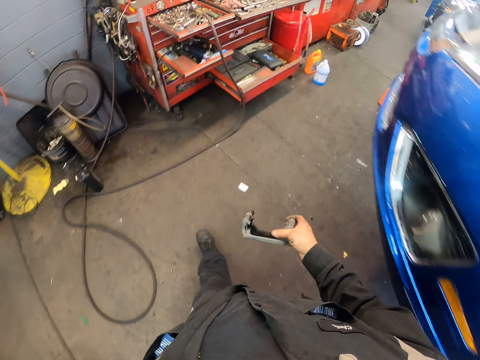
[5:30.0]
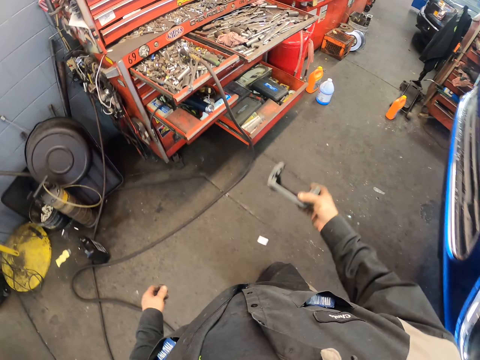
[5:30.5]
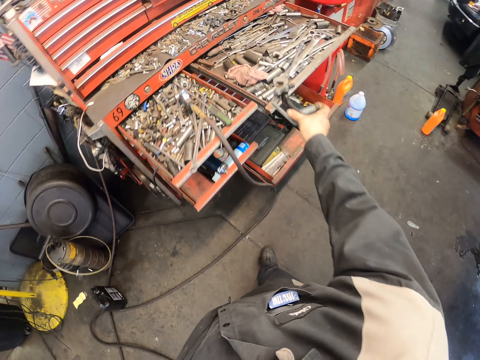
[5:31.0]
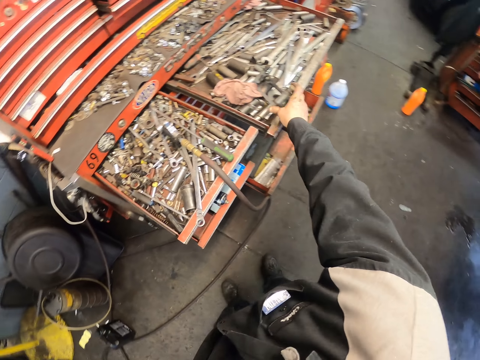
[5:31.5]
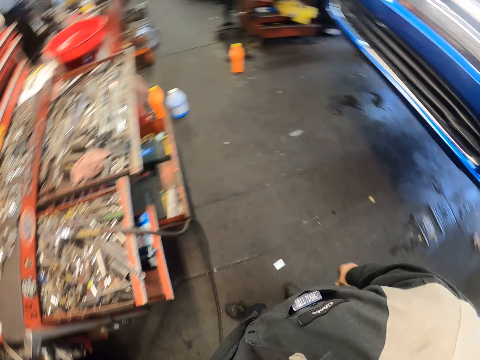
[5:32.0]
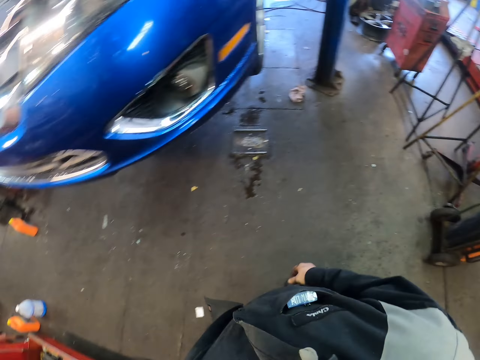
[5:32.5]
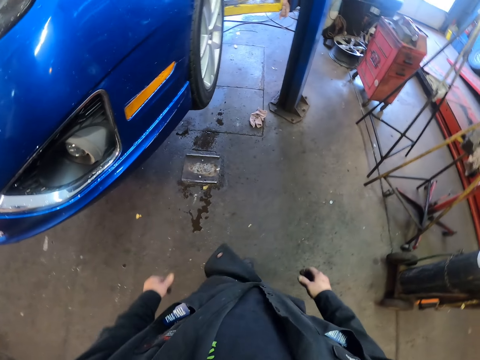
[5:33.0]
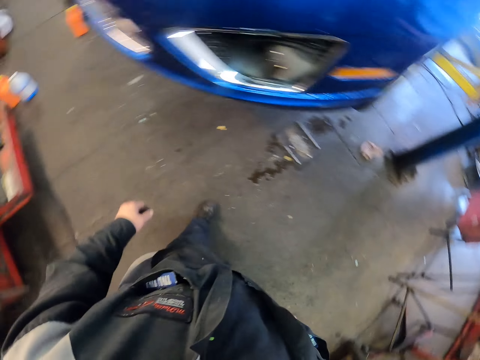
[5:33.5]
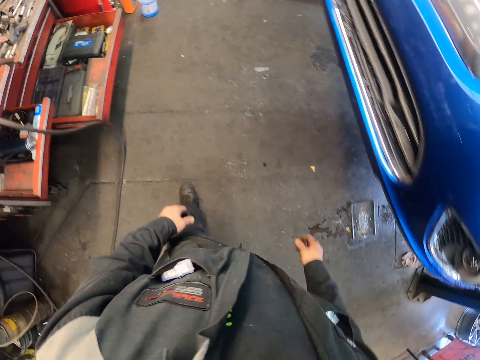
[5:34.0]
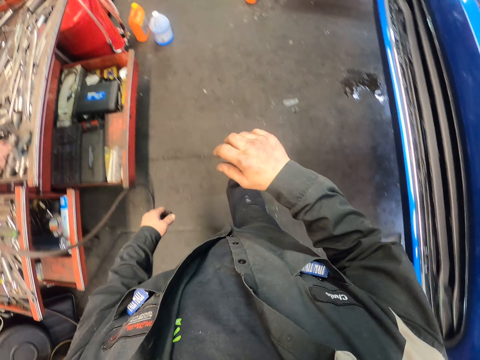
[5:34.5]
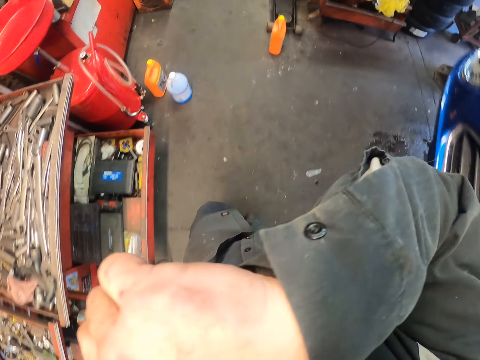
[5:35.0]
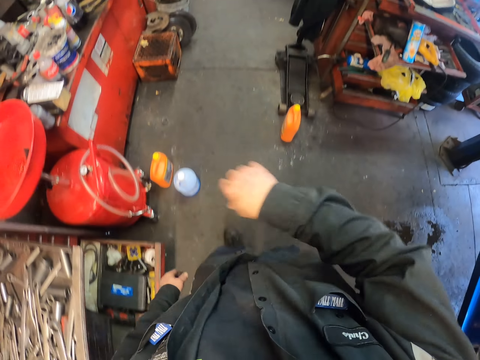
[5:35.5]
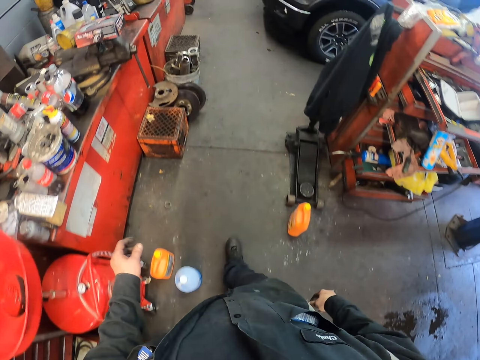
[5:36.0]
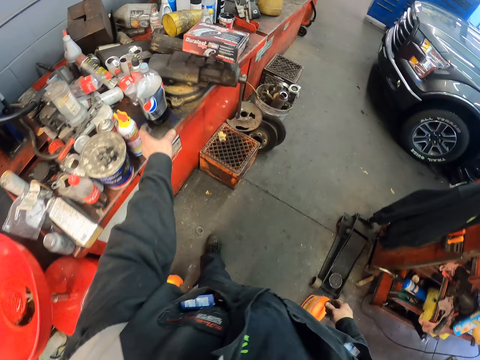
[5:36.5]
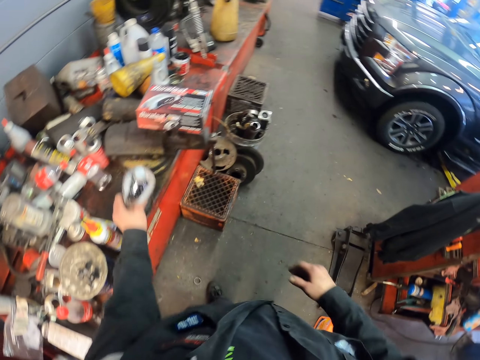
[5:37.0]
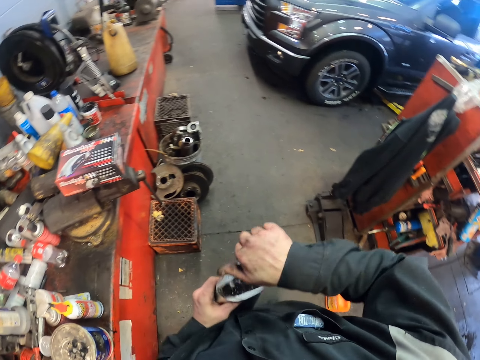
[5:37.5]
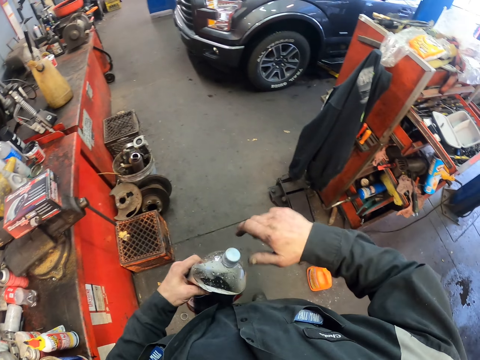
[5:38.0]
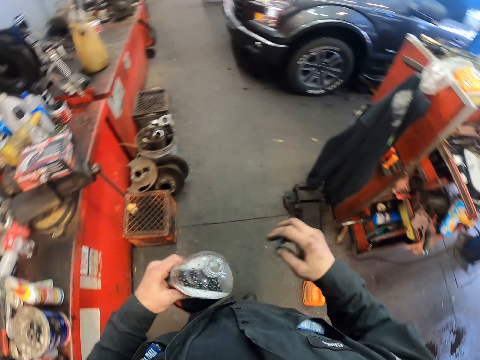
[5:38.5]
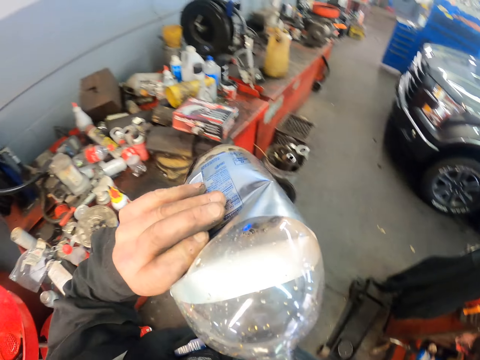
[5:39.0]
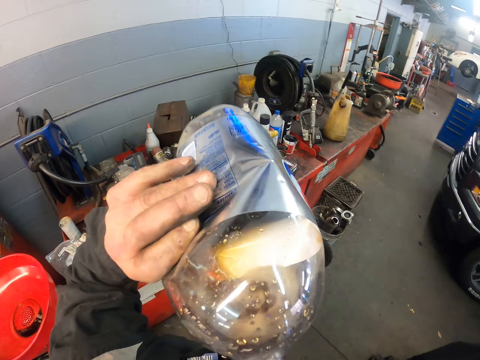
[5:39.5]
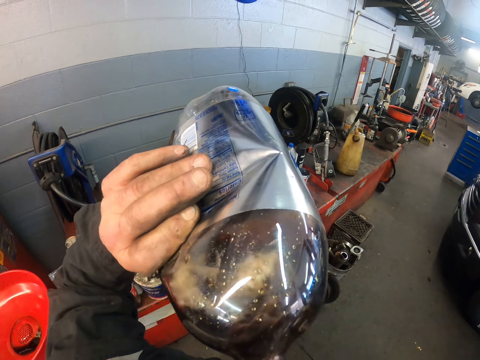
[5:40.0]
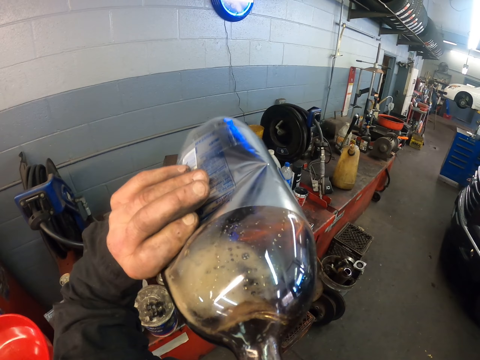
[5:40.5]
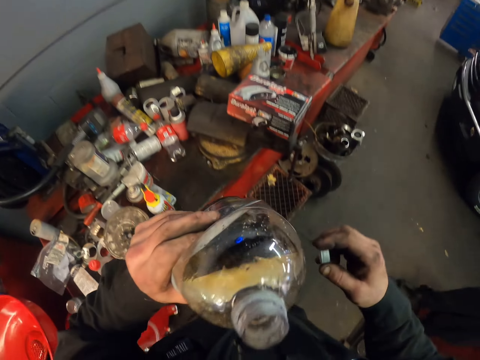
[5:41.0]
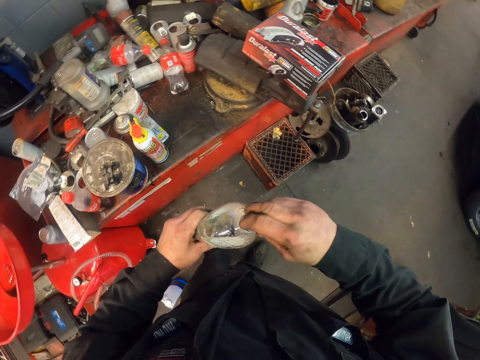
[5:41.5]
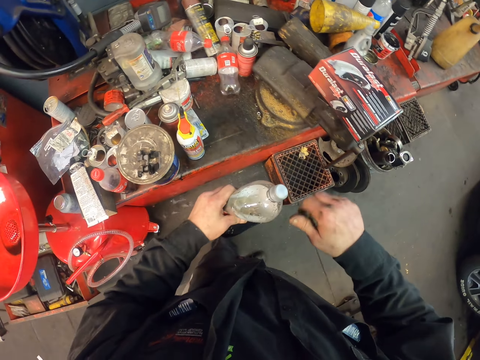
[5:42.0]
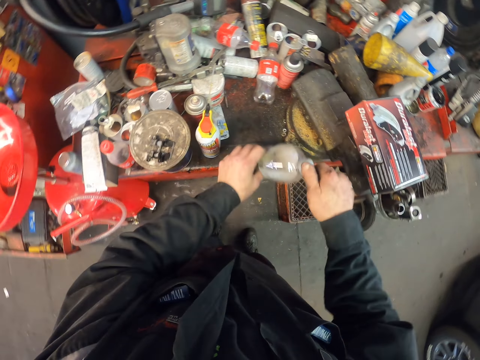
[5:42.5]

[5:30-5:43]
The camera wearer puts the caliper bracket in the tool box. They walk around and wipe their face with their hand. They pick a Pepsi drink or soda bottle on the desk. They open the Pepsi drink. They drink the Pepsi drink. They close the bottle with the bottle lid.

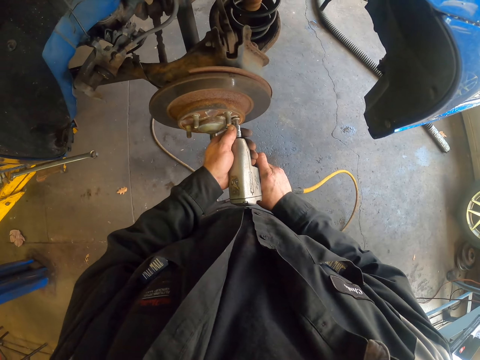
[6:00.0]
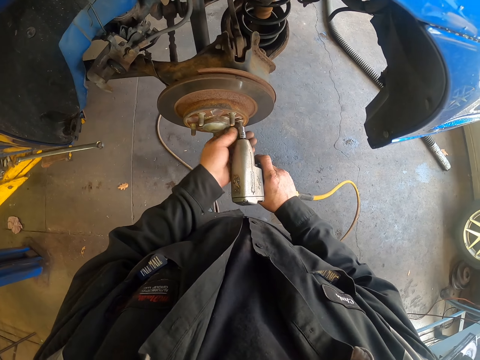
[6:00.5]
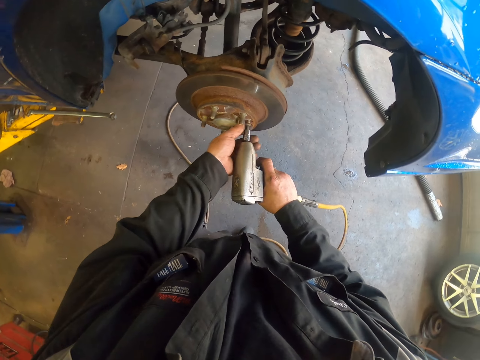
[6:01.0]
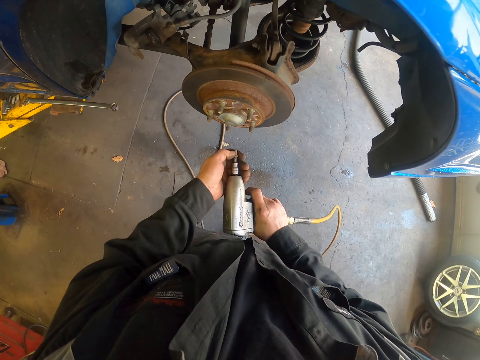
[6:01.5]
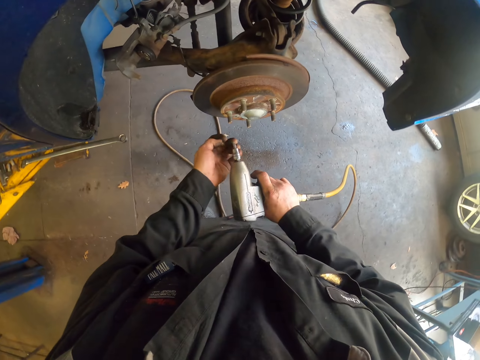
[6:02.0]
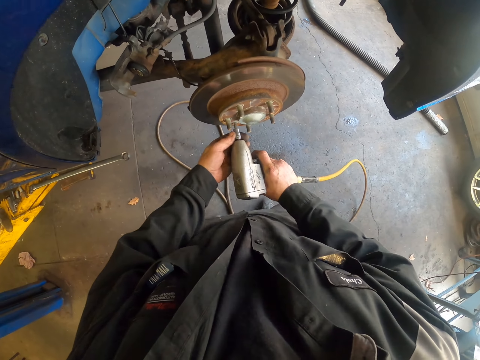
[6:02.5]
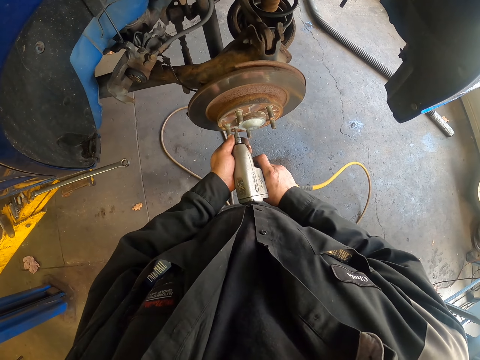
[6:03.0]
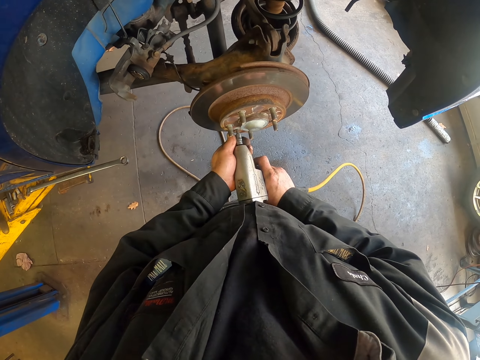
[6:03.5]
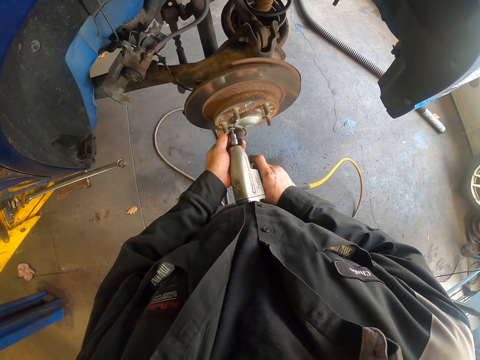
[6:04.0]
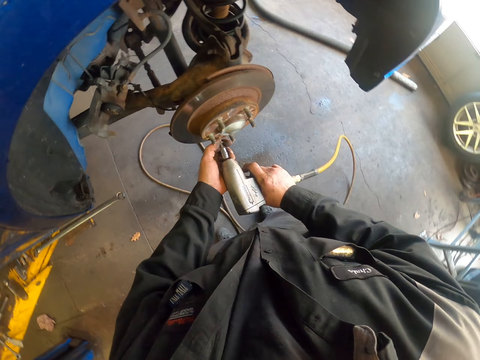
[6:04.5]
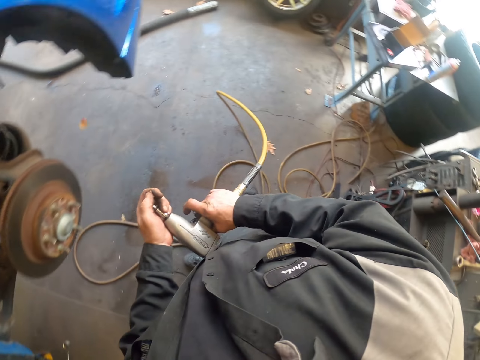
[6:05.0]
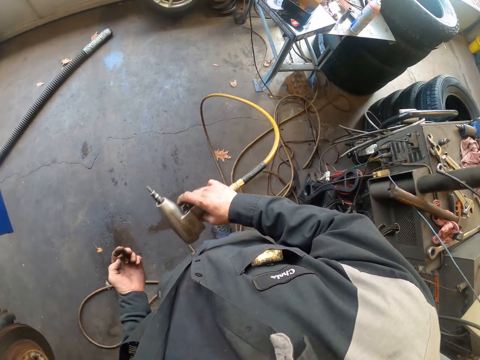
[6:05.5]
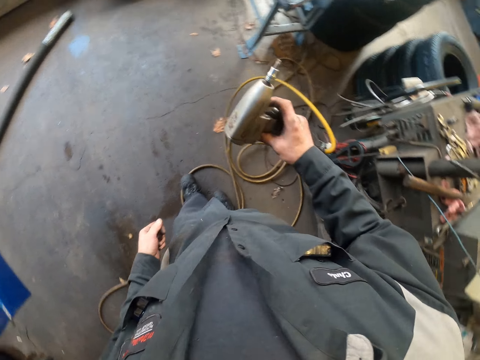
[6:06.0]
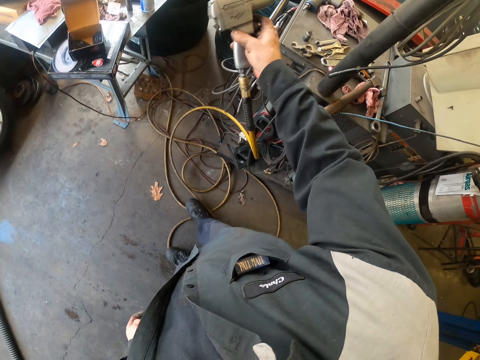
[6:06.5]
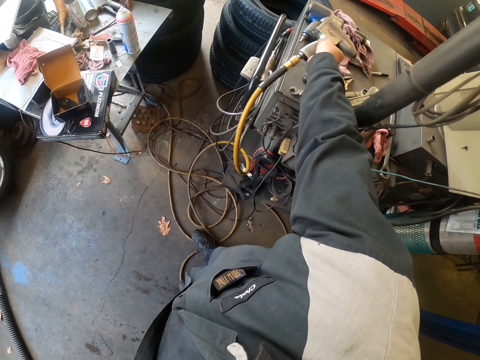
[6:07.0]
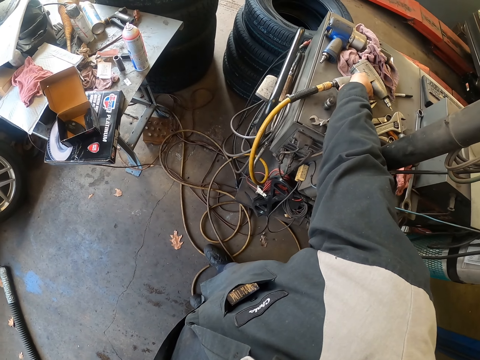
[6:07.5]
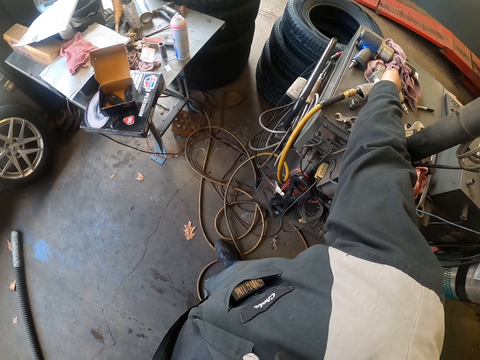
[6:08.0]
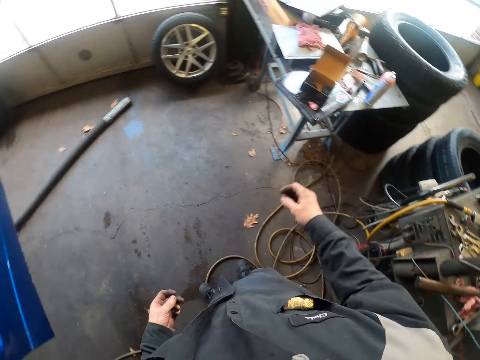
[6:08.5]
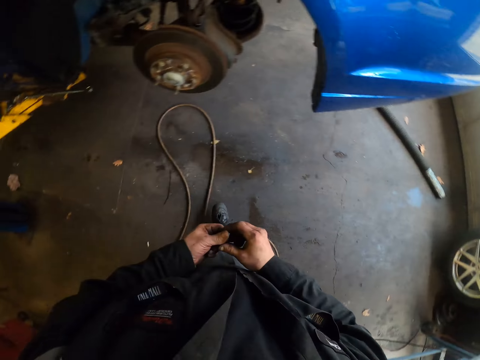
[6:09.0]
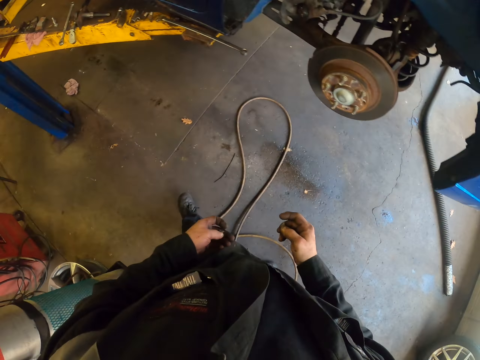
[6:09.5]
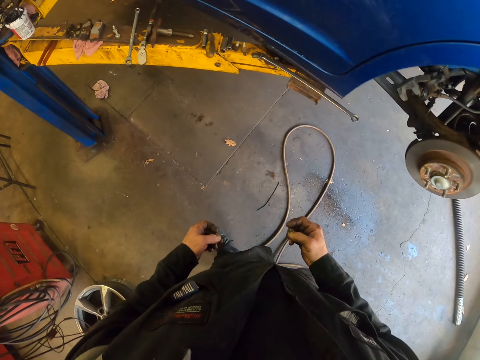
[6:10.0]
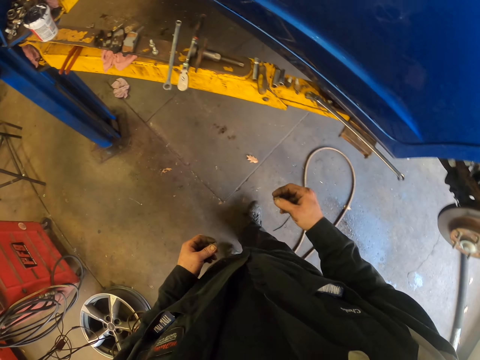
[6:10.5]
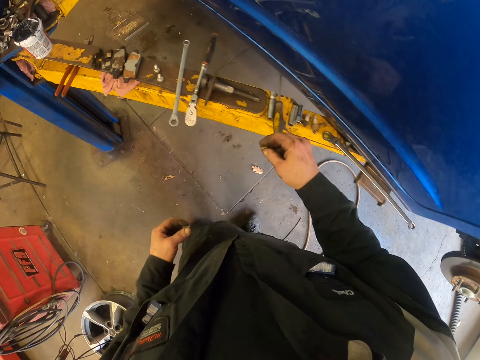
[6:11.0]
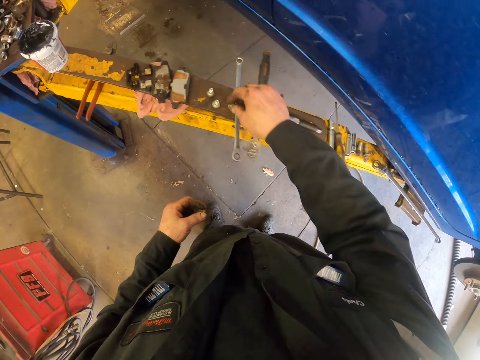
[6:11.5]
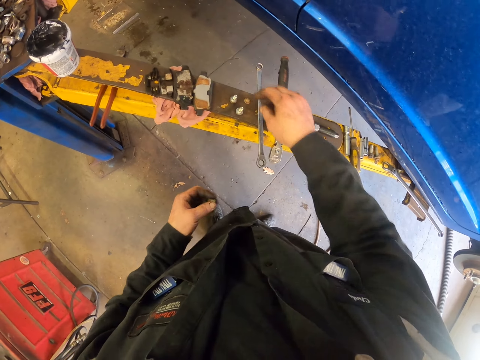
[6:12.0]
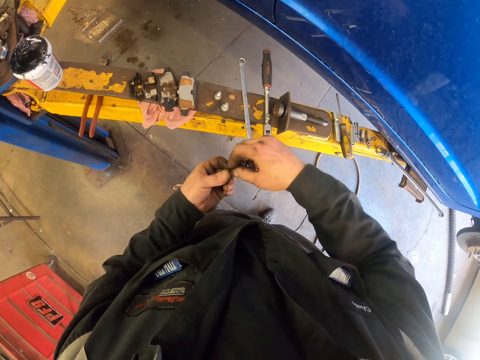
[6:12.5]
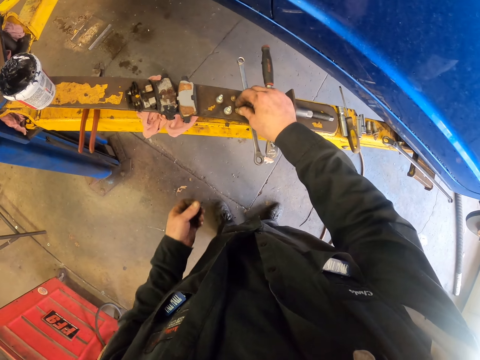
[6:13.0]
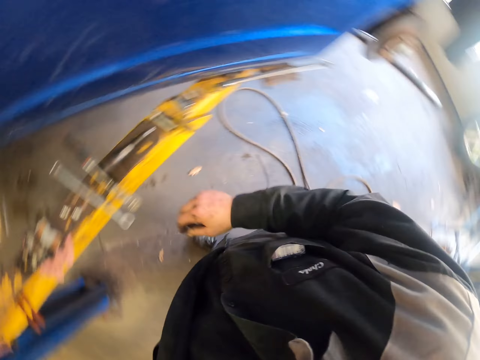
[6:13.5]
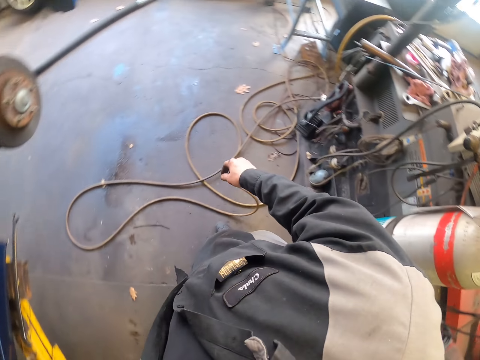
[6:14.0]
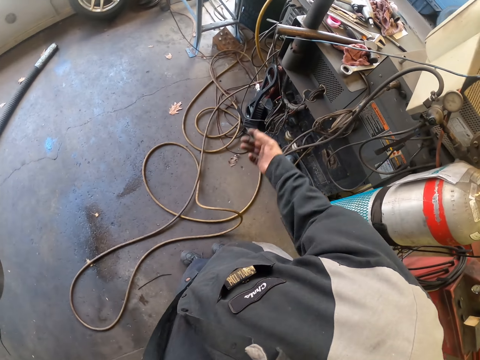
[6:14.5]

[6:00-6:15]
The camera wearer picks a screw on the impact wrench. They remove a screw in the wheel system with the impact wrench. They pick a screw on the impact wrench. They turn around. They place the electric wrench gun or impact wrench on the table. They turn around. They pick the screw with the other hand. They walk around. They put the screw on the car stand. They pick a screw with the other hand. They put the screw on the car stand. They turn around.
